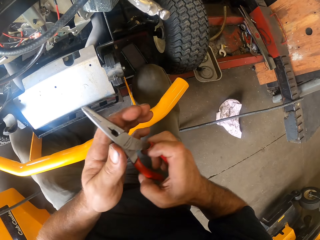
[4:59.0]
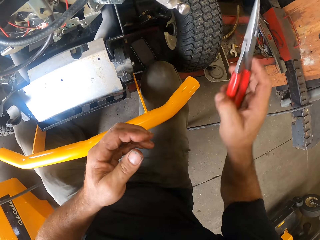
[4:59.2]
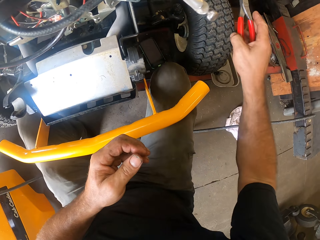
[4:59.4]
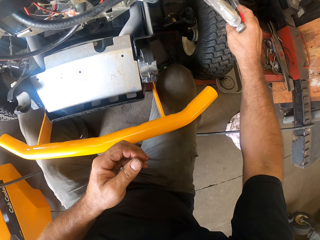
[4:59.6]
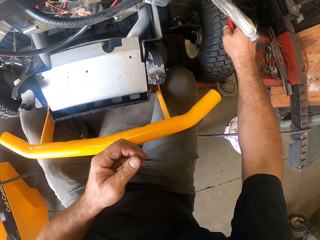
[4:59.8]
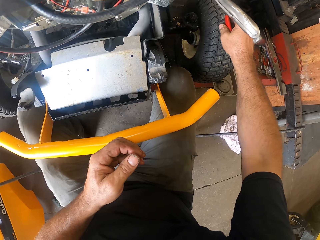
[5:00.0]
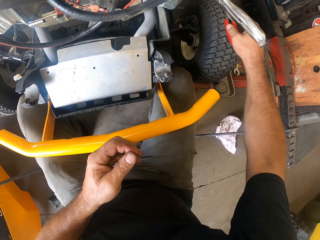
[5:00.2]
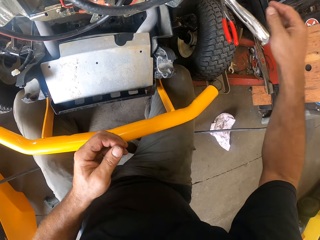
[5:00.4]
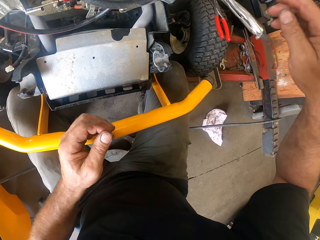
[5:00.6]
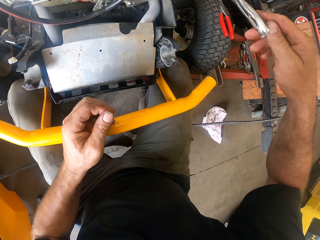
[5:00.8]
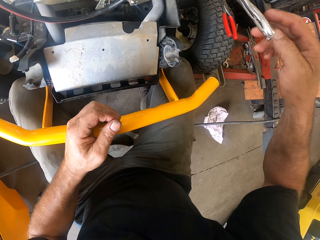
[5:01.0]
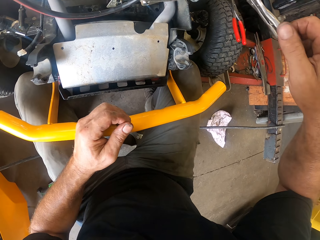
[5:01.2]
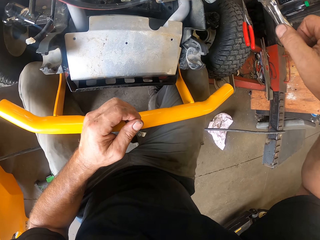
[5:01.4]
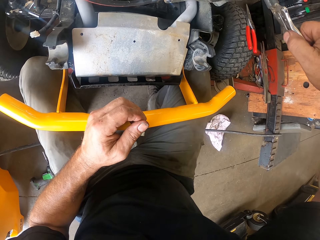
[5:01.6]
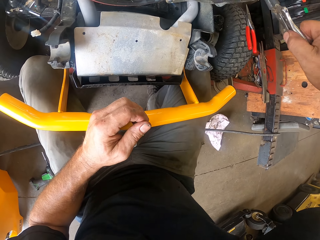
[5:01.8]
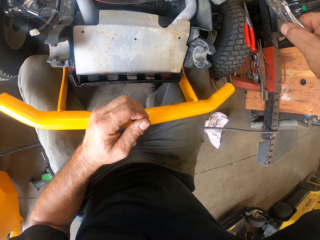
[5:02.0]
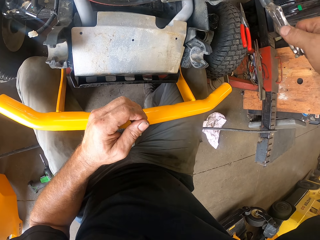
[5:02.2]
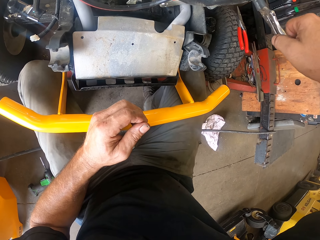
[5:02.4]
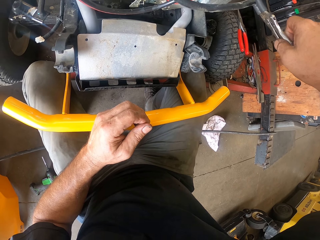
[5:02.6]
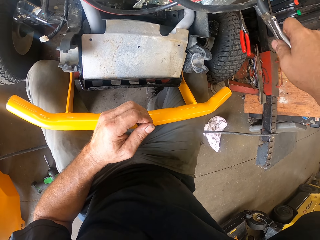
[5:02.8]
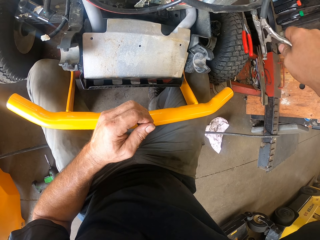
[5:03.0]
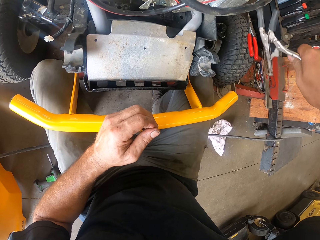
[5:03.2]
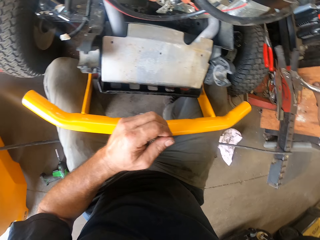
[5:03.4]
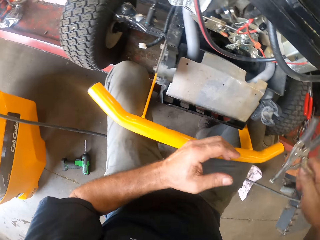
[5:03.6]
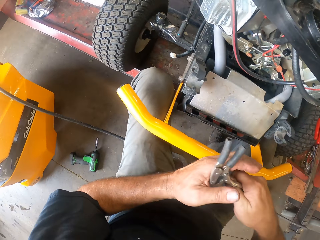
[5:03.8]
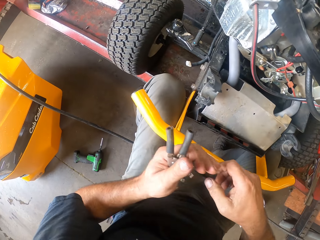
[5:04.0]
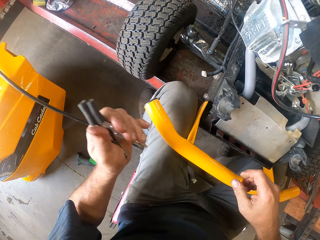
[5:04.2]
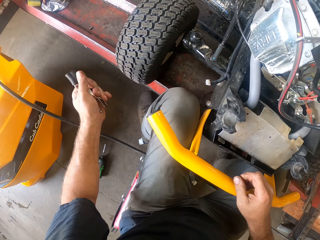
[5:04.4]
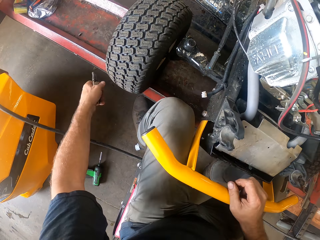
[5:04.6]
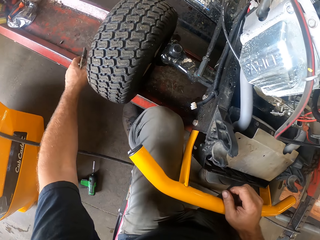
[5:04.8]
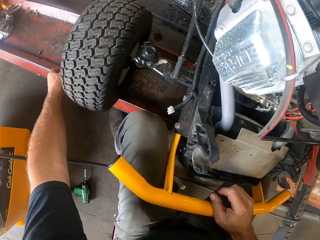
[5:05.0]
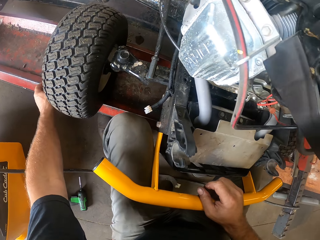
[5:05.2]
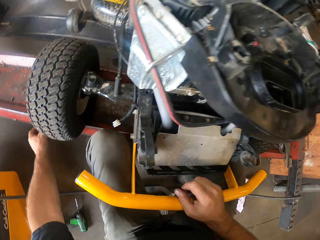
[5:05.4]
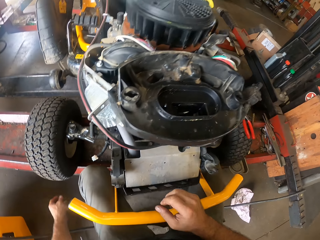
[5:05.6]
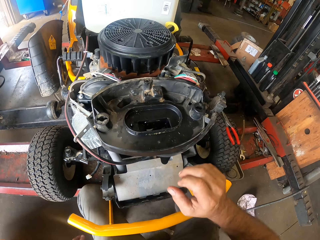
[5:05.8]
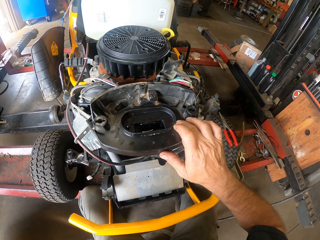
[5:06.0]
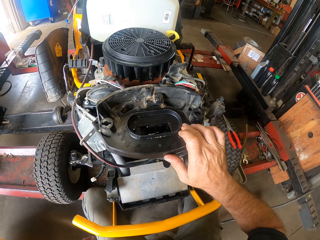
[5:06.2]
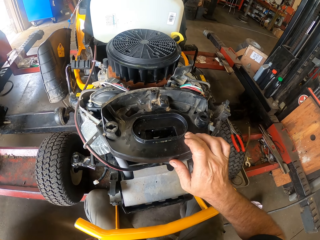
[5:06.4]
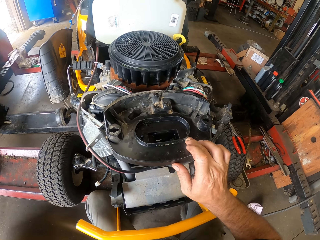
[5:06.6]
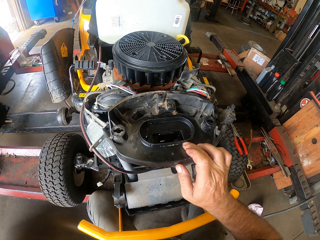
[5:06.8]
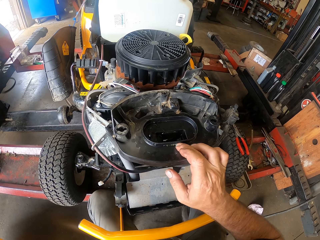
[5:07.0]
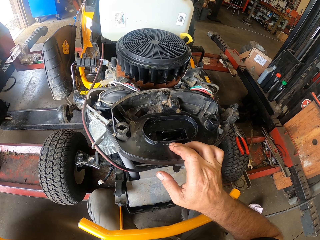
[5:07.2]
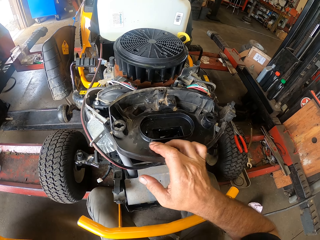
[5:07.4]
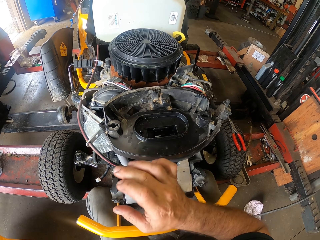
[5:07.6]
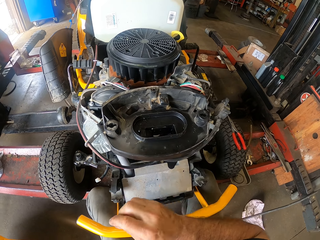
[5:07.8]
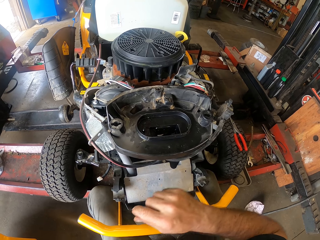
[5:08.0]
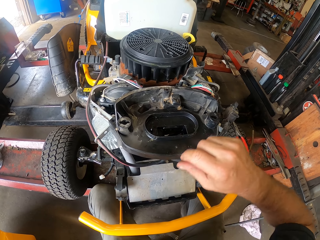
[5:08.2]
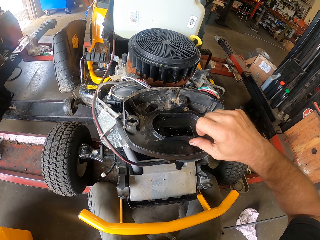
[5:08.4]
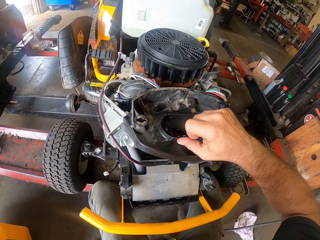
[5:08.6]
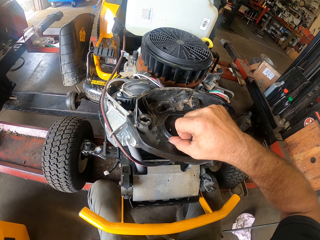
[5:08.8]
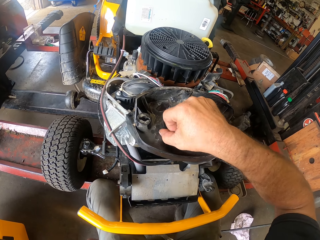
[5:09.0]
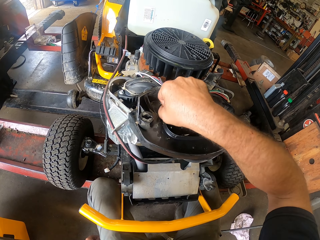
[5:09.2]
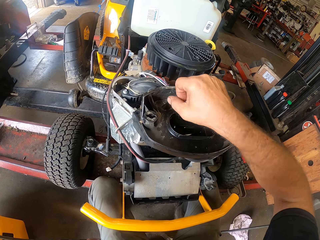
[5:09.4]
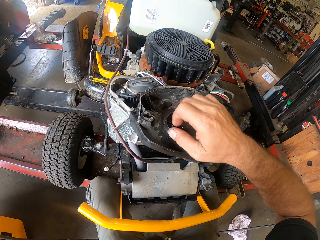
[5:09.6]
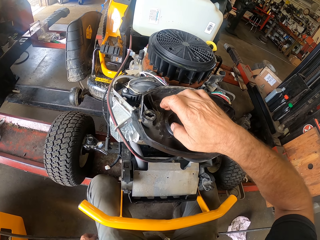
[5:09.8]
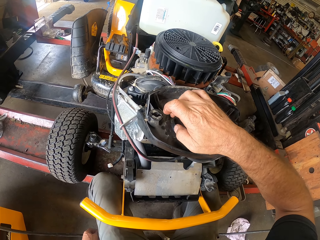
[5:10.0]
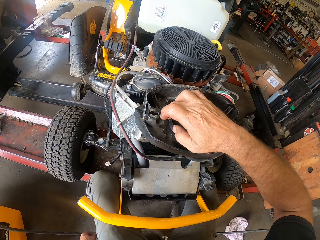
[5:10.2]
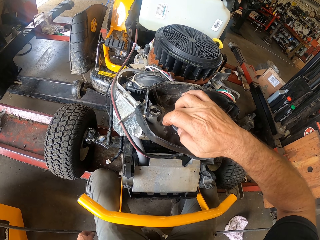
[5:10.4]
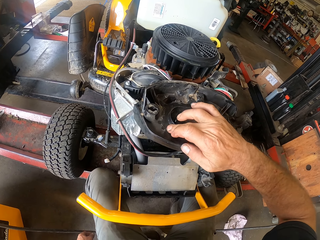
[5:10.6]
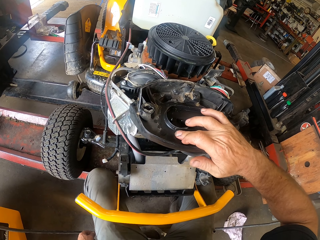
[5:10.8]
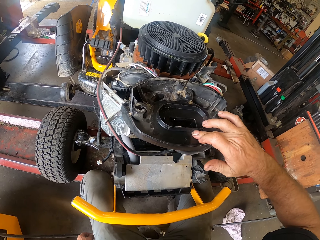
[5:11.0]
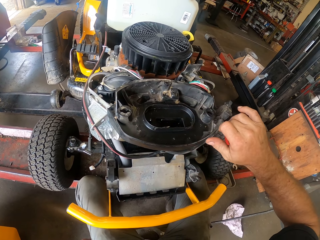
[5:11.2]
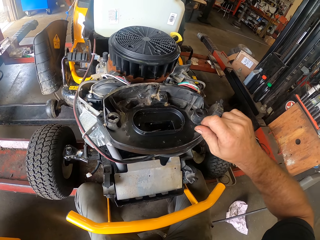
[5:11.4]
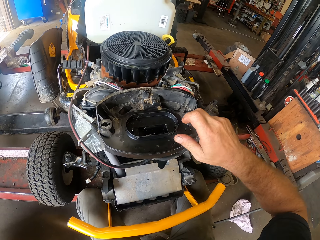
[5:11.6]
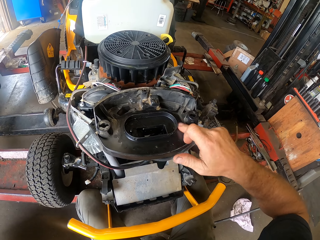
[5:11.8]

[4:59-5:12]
The camera wearer passes the pair of pliers to his right hand. He drops the pair of pliers on the generator tire. He picks up another pair of pliers from the generator with his right hand. He passes the pair of pliers to his left hand. He drops the pair of pliers on the work bench. He cleans the top of the generator with his right hand.

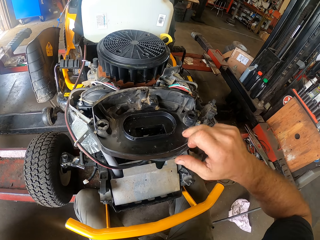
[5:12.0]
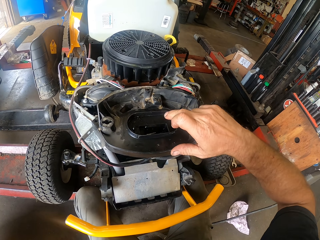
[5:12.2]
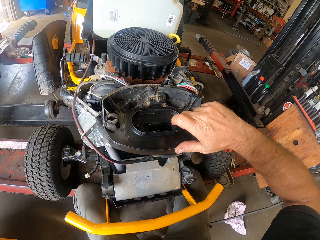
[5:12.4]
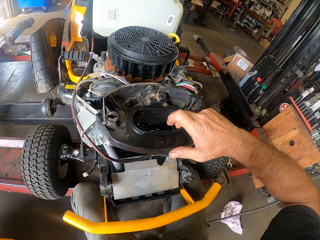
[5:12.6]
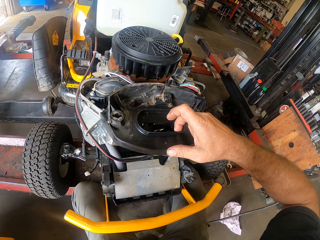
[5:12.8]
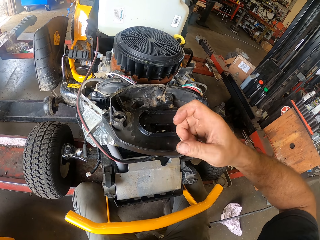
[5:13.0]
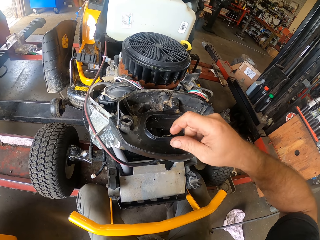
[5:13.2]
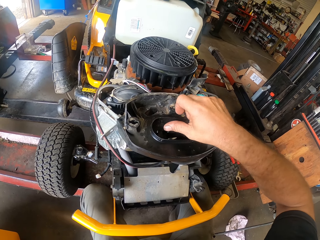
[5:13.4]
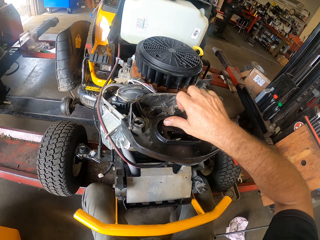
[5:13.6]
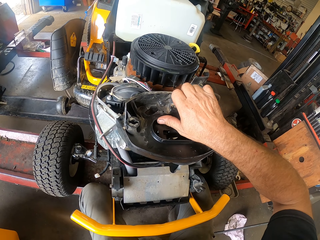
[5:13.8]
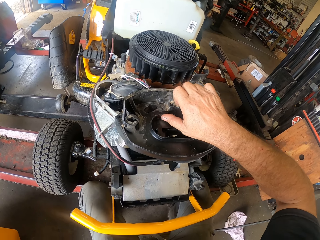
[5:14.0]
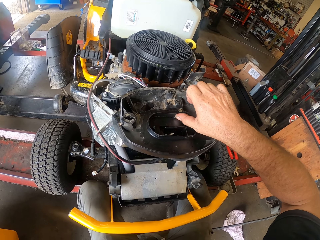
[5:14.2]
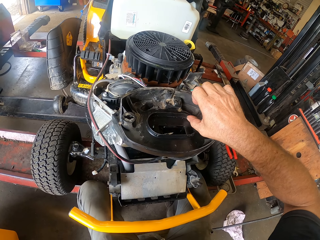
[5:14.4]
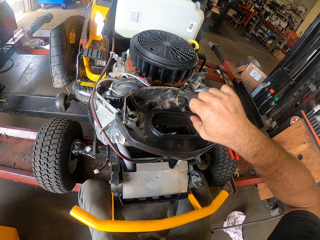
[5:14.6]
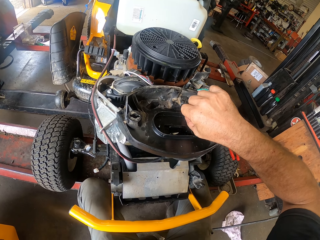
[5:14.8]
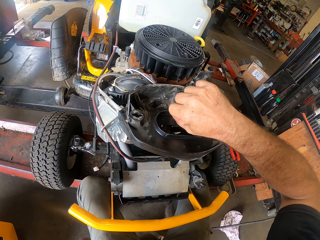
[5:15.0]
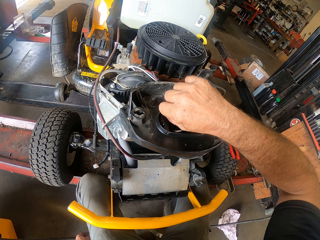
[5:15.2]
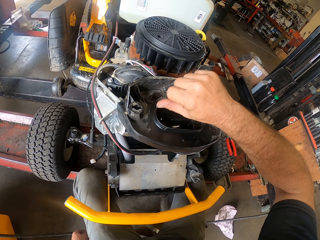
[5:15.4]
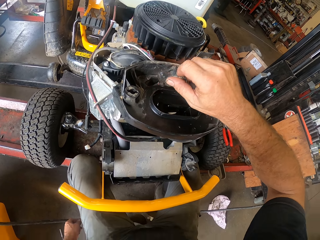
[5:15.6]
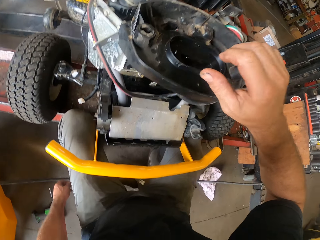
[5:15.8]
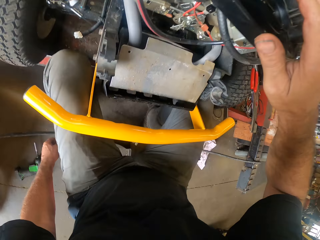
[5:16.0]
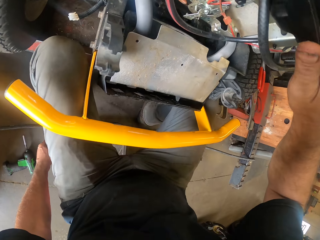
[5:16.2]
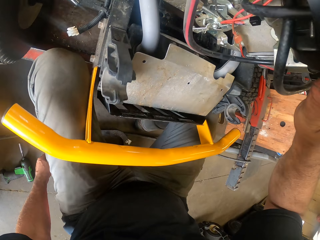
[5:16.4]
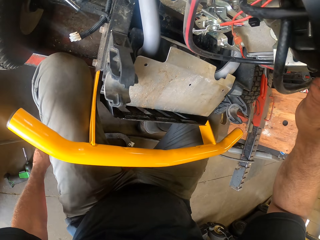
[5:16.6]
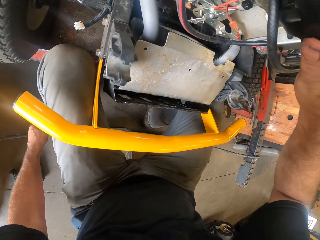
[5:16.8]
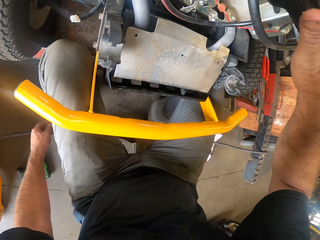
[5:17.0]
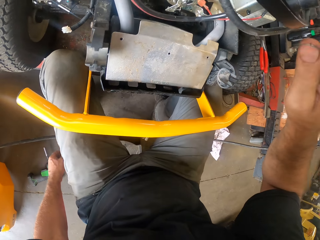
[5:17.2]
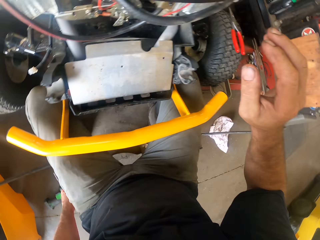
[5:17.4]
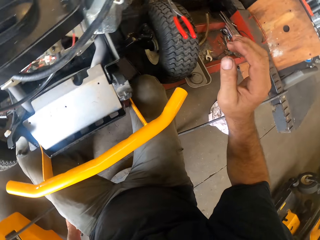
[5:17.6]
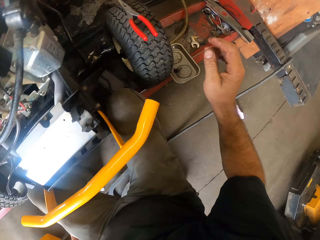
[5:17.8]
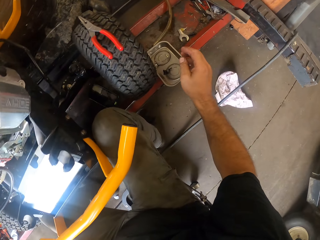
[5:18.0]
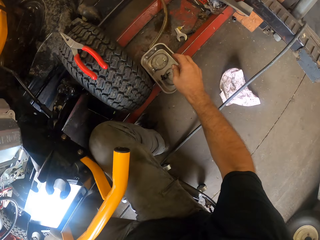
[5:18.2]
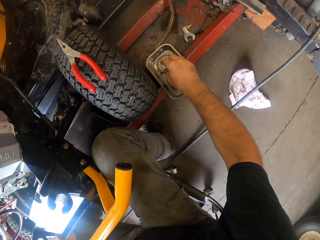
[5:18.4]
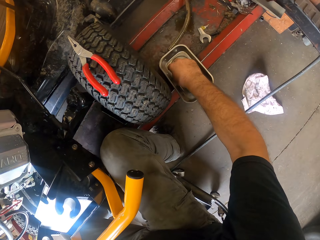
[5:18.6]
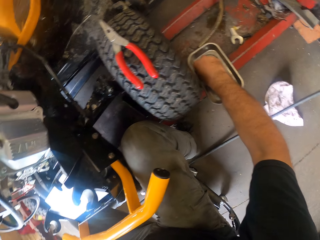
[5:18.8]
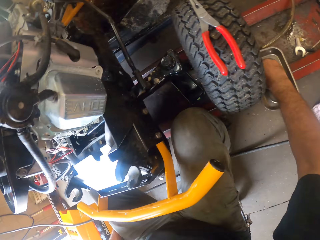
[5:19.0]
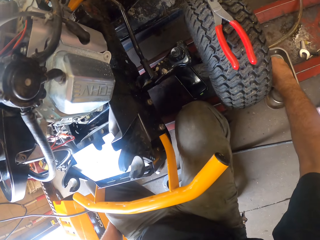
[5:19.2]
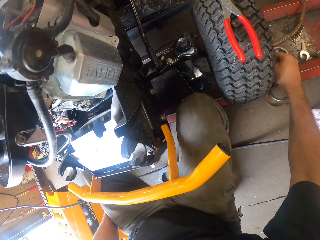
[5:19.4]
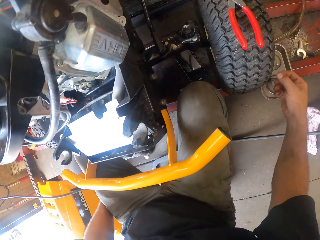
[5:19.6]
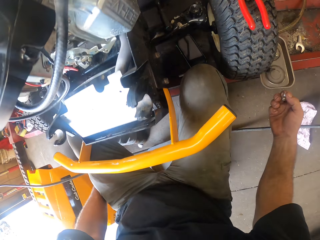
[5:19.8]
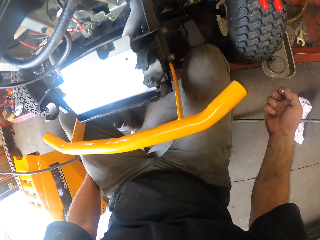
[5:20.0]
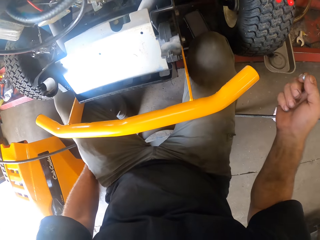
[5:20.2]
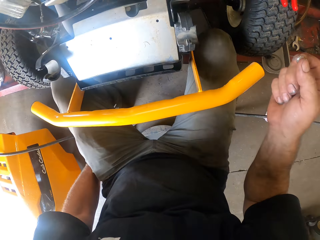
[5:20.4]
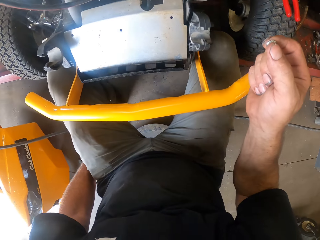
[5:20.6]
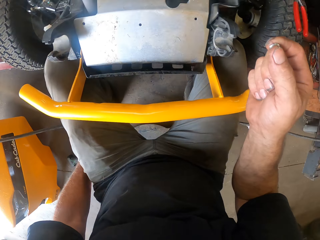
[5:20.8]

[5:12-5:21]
The camera wearer picks up bolts from the work bench with his right hand.
